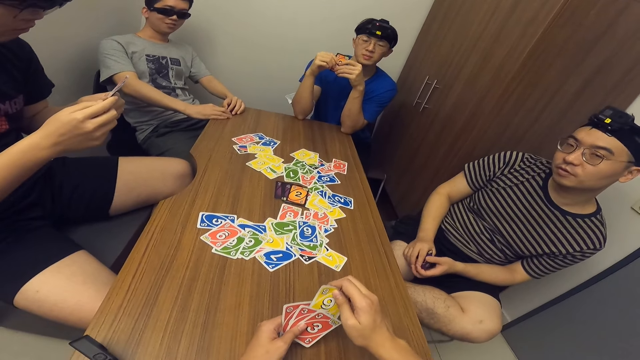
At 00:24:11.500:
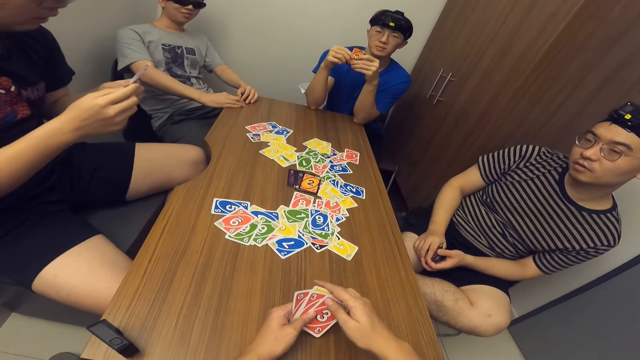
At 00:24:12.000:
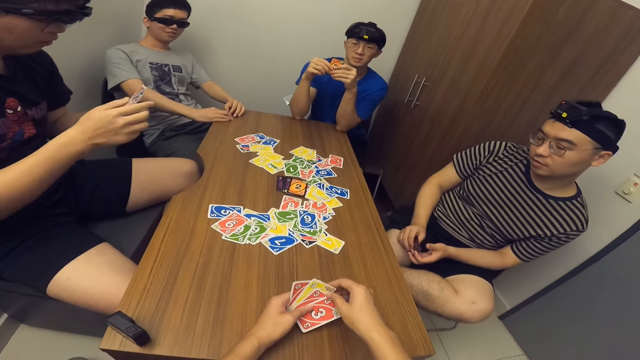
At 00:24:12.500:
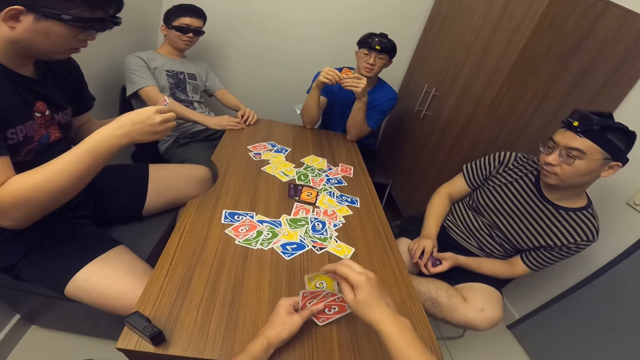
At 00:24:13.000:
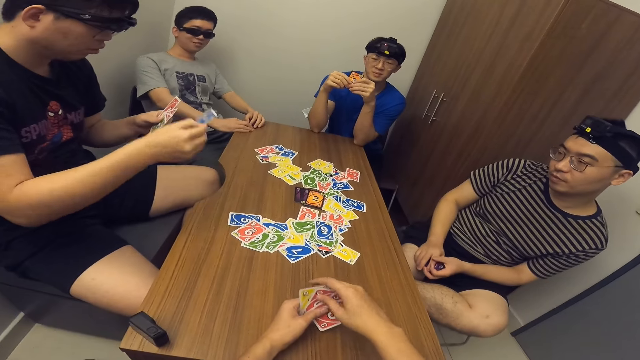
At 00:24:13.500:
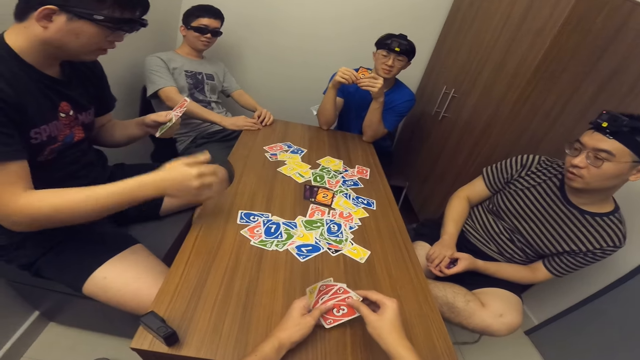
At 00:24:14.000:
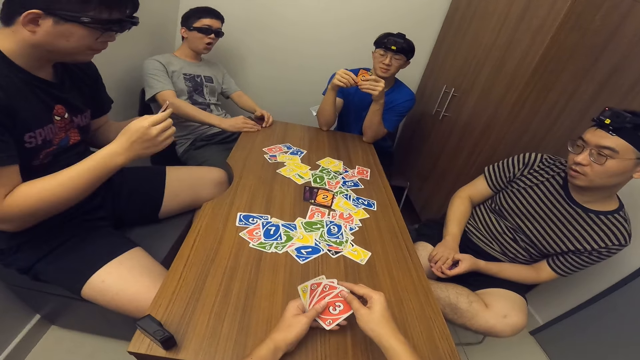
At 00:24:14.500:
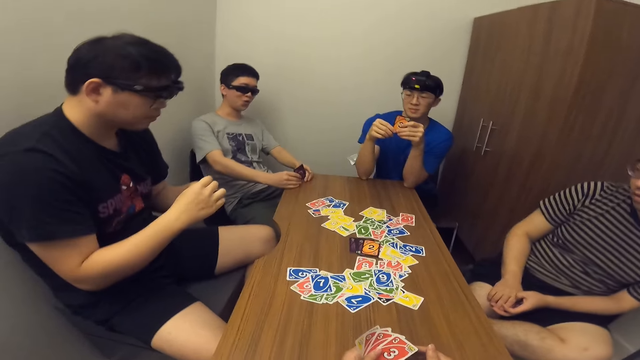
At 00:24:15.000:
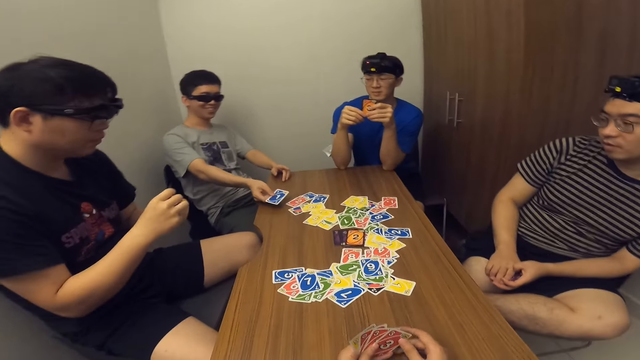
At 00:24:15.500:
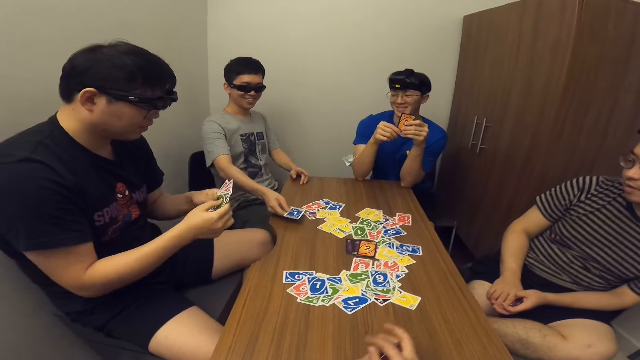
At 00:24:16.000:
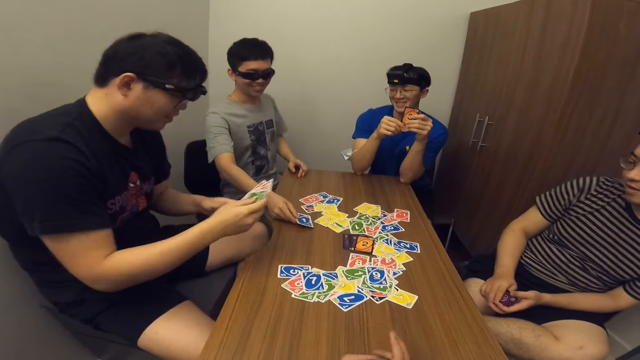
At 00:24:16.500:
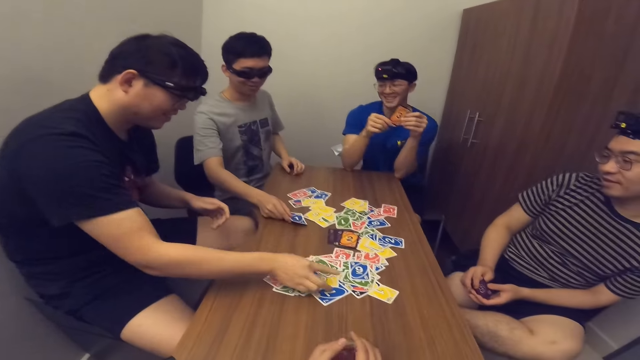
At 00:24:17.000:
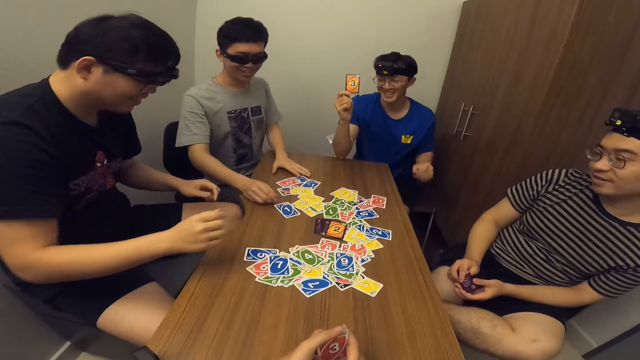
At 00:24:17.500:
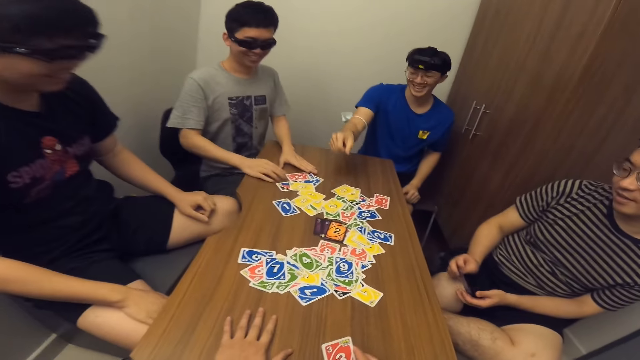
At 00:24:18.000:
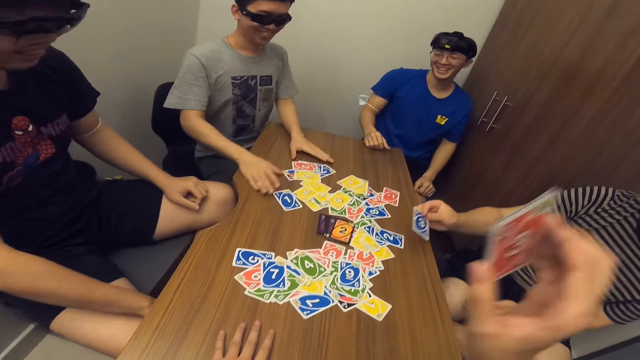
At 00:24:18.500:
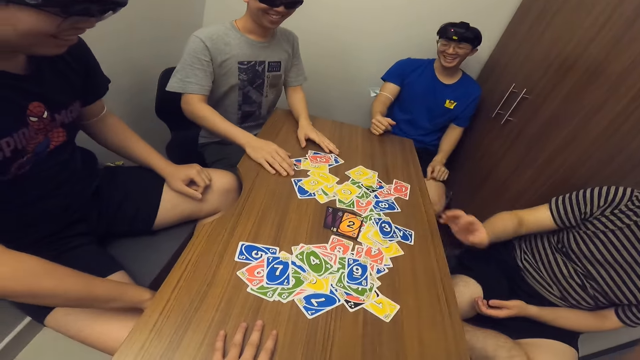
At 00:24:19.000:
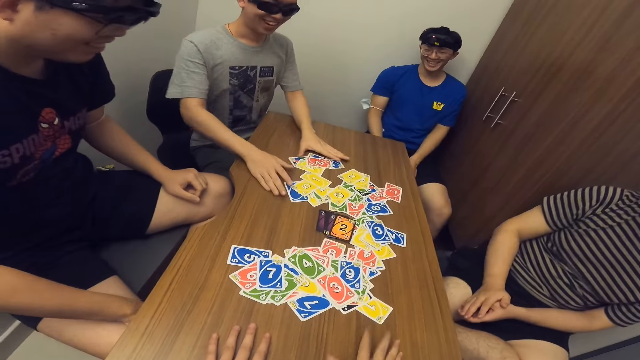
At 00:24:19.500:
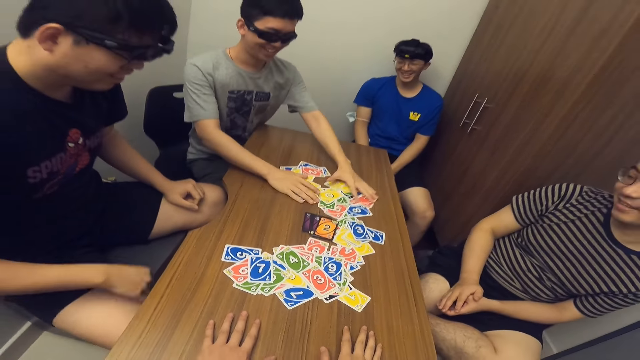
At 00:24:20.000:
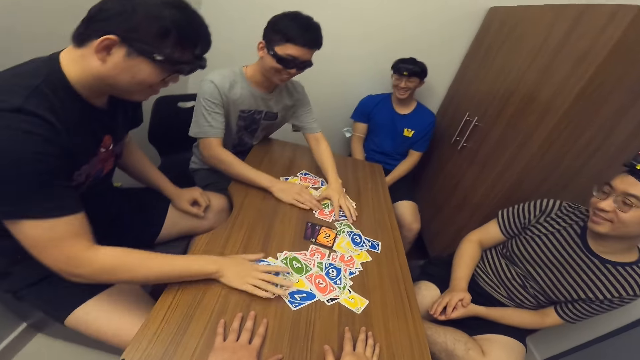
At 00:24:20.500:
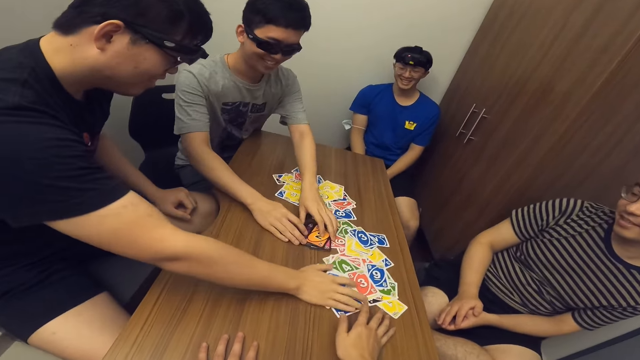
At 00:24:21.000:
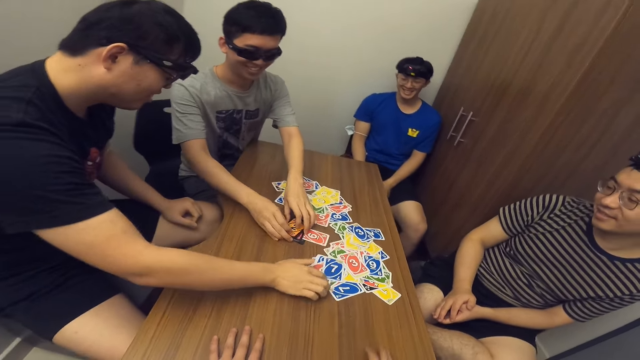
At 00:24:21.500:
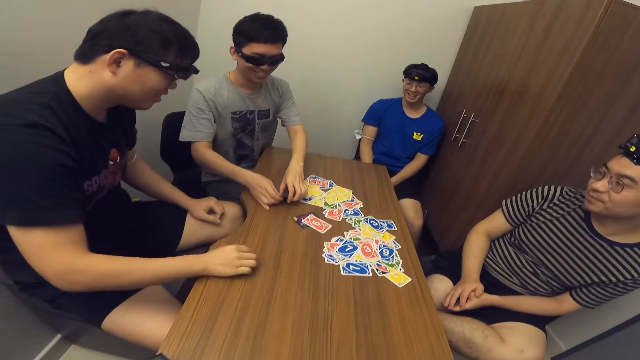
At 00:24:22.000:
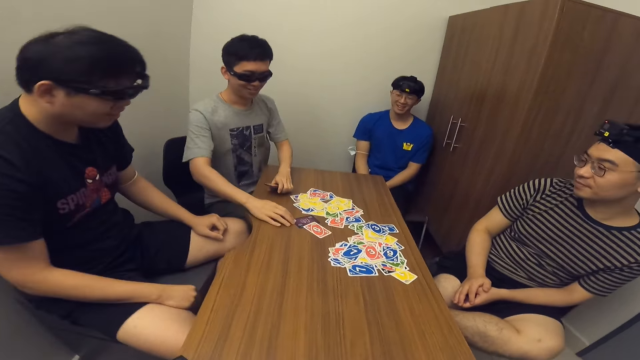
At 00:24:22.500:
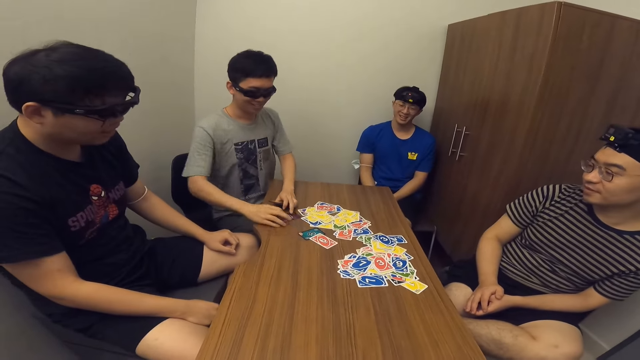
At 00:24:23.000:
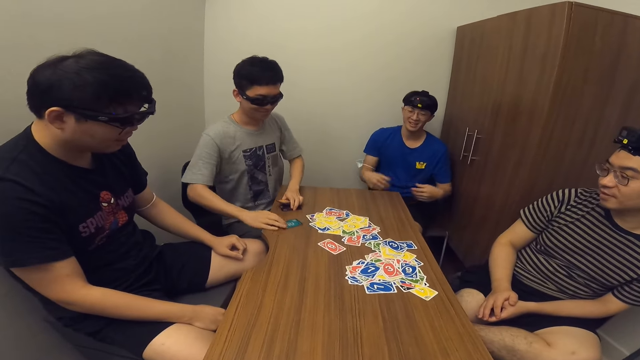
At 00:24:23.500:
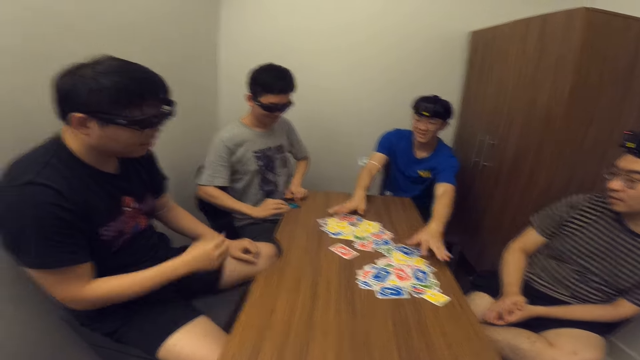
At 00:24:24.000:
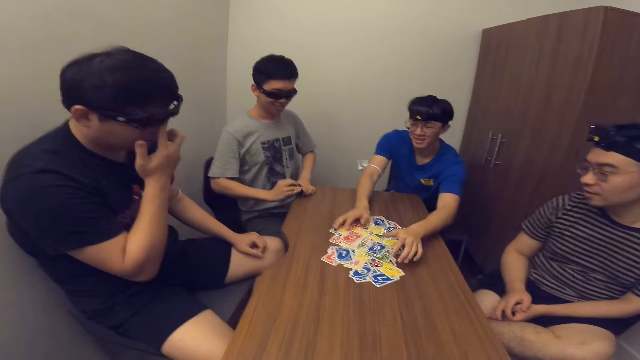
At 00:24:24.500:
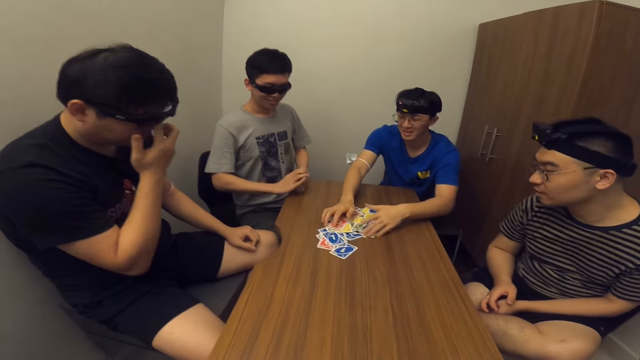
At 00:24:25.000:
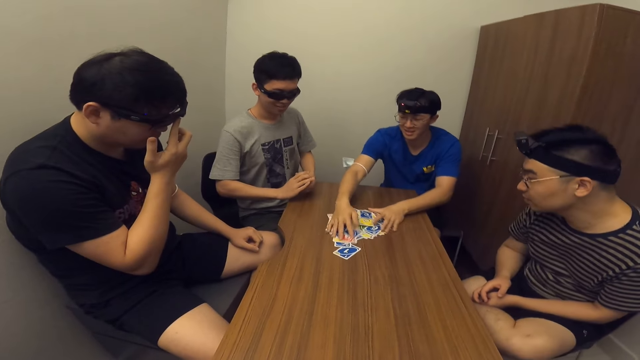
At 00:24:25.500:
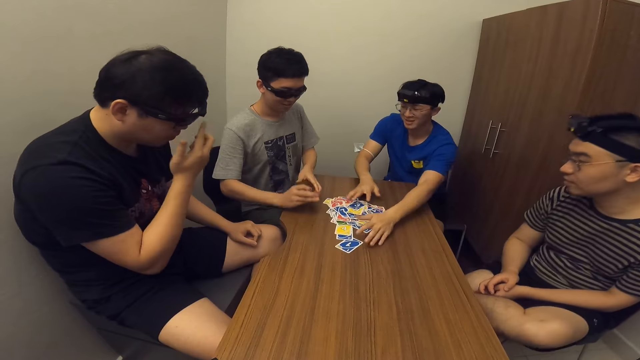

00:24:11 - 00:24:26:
The camera wearer scans through the cards in his hands. The first man drops a card in his hand on the table. The second man drops a card in his hand on the table. The first man drops all the cards in his hands on the table. The fourth man drops a card in his hand on the table. The third man drops a card in his hand on the table. The camera wearer drops a card in his hand on the table. The second man packs all the cards on the table together. The first man arranges a card. The second man picks a card. The fourth man packs all the cards on the table together.

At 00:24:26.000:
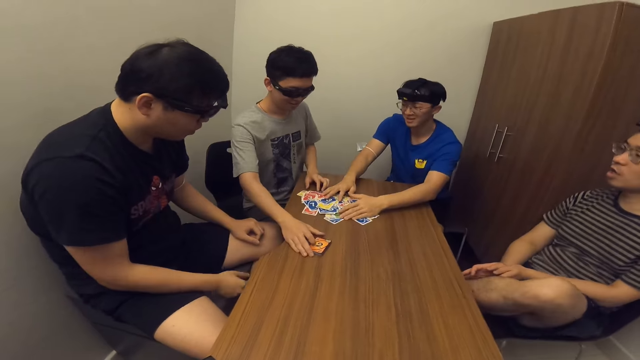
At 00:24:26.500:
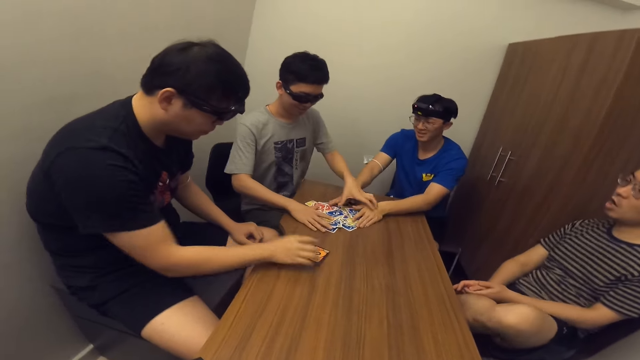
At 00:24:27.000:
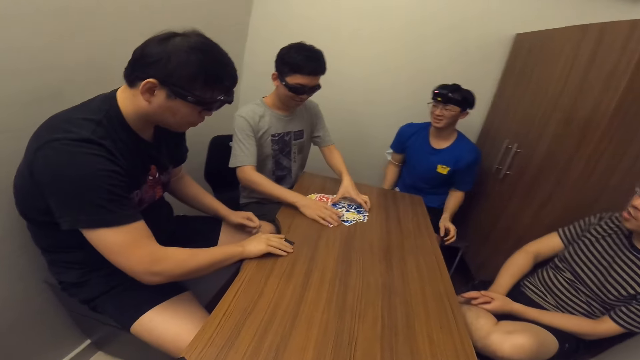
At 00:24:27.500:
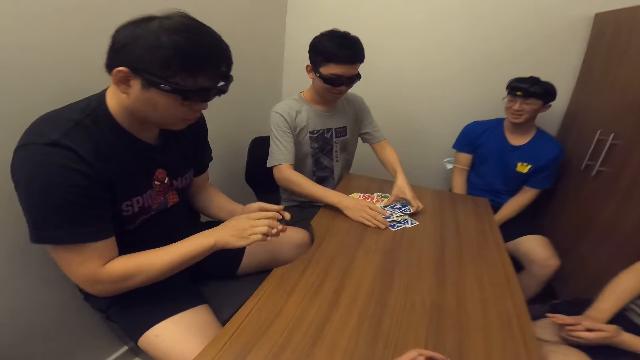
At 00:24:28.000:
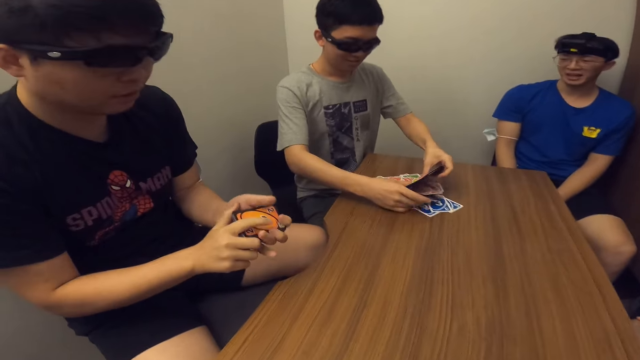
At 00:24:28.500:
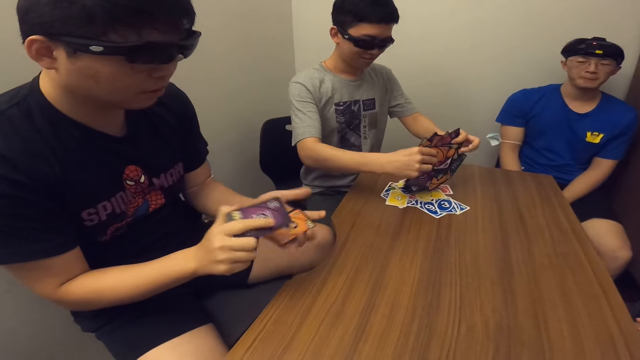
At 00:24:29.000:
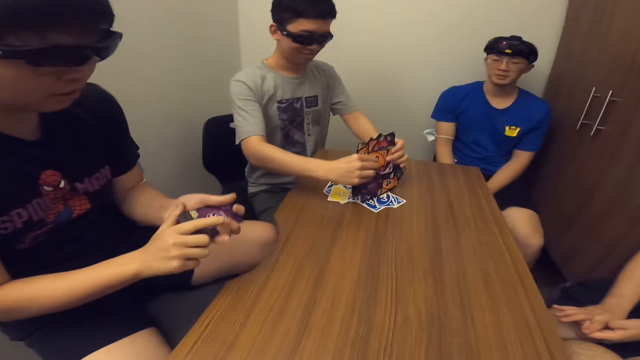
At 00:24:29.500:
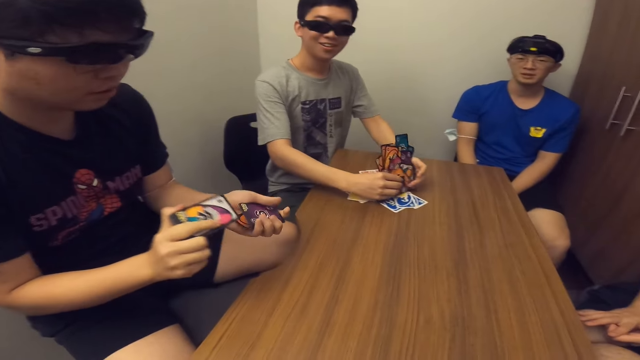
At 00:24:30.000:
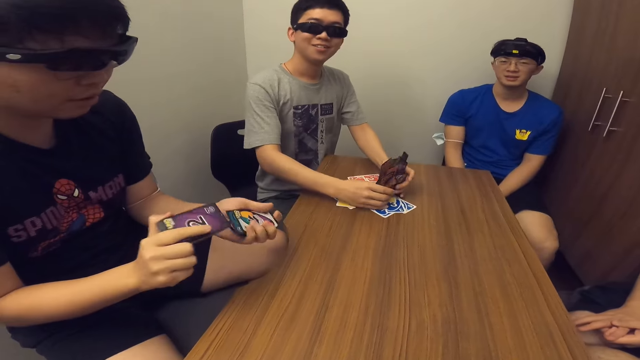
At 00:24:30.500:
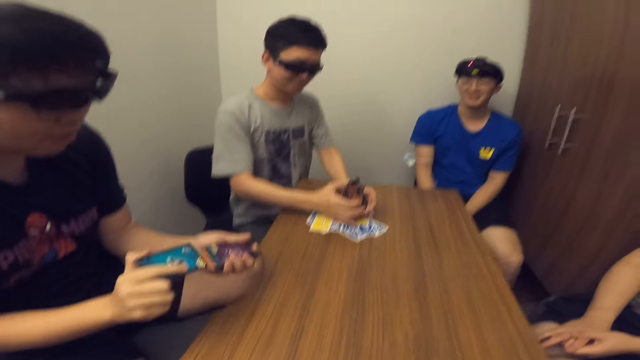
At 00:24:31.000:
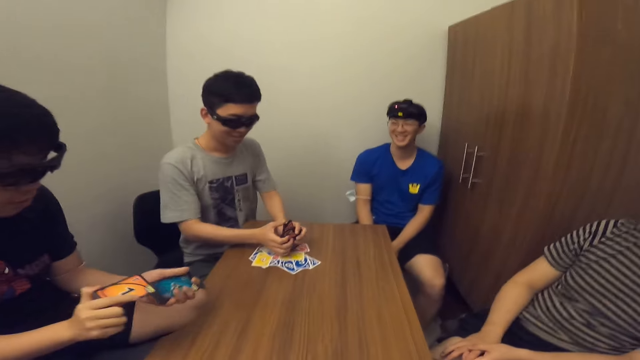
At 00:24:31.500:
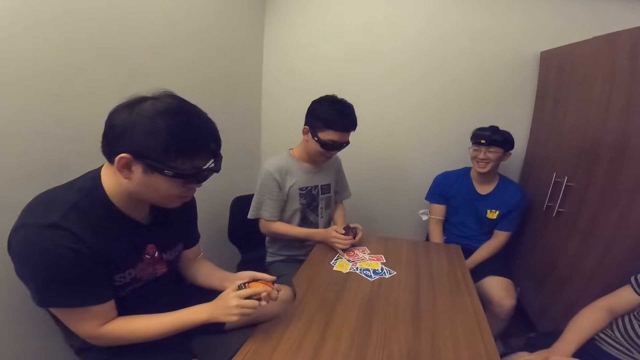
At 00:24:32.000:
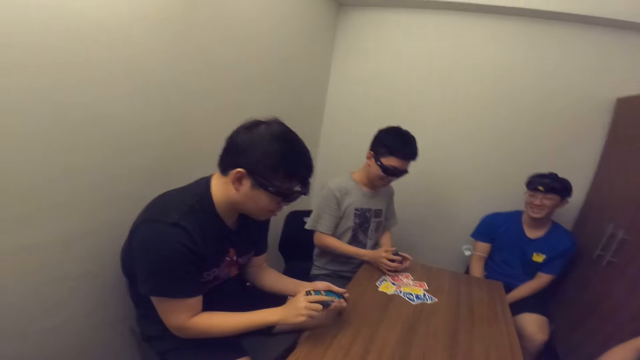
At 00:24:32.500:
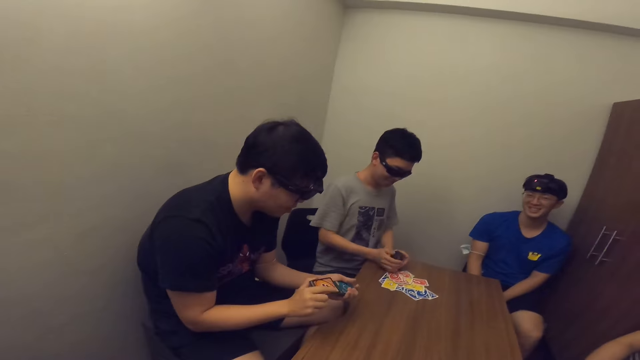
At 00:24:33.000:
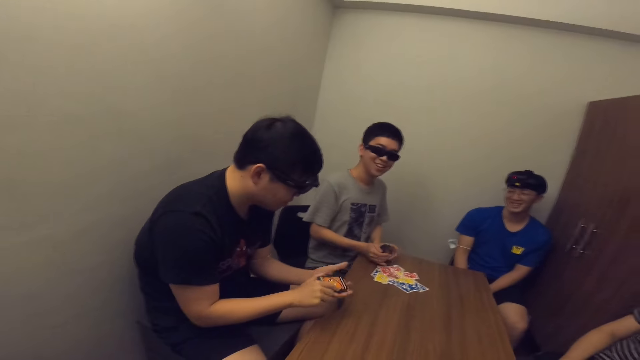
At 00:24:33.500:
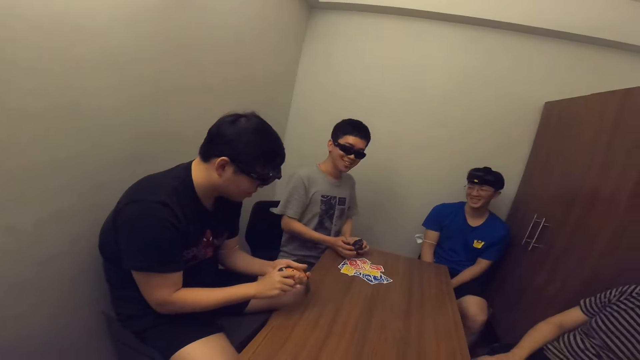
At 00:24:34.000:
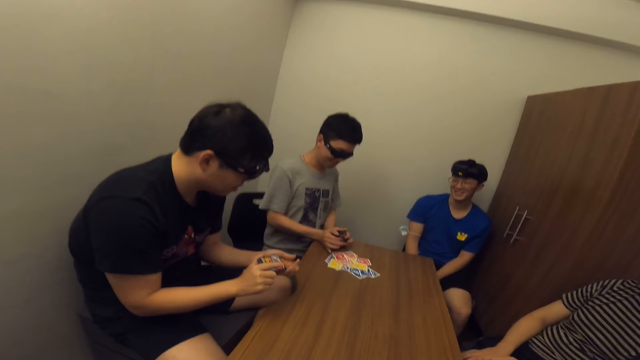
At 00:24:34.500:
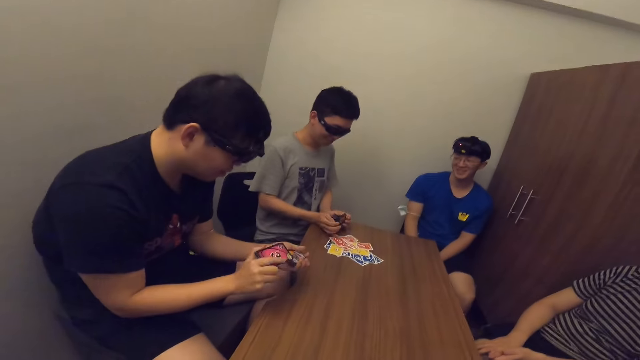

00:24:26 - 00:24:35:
The second man places a card on the table and packs all the cards on the table together. The first man picks up cards and shuffles some cards with his hands. The second man arranges all the cards on the table together and holds the cards.
